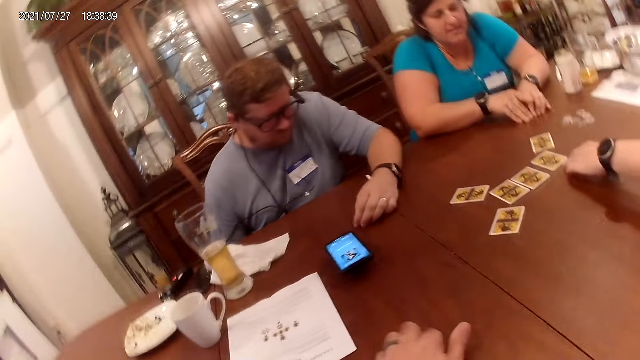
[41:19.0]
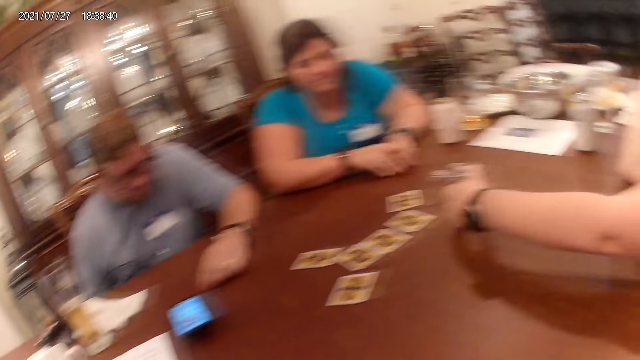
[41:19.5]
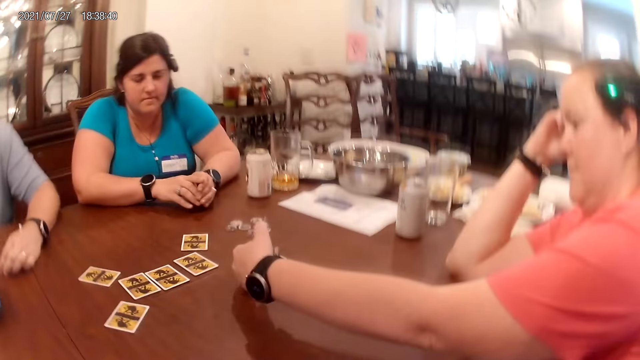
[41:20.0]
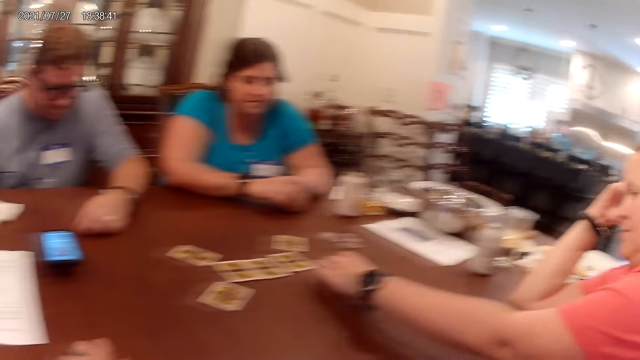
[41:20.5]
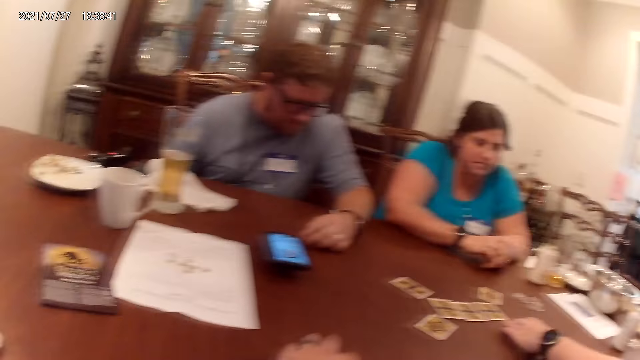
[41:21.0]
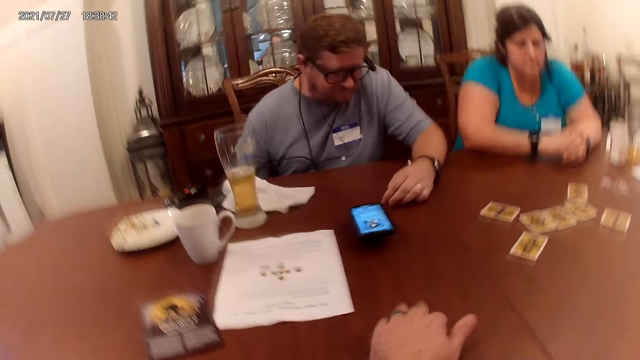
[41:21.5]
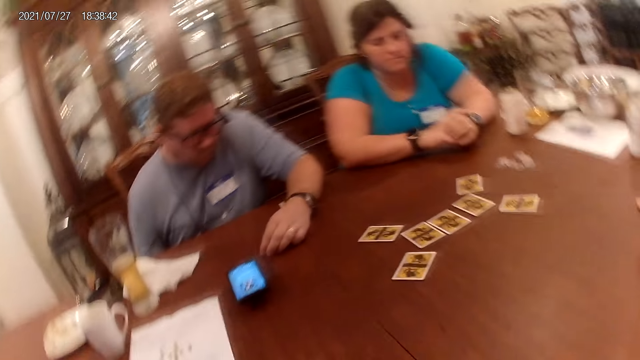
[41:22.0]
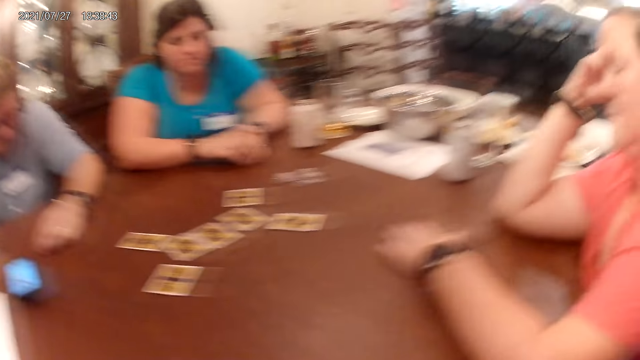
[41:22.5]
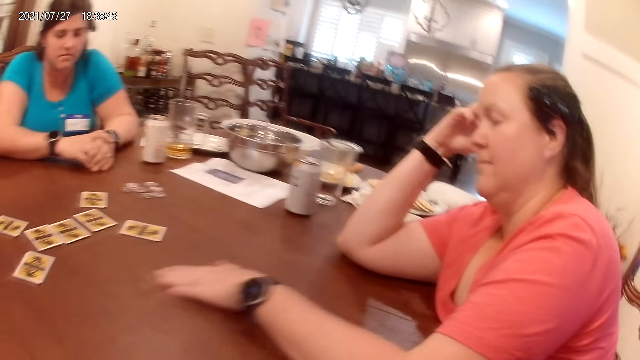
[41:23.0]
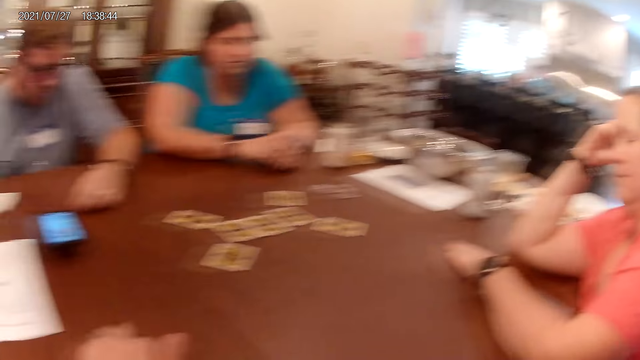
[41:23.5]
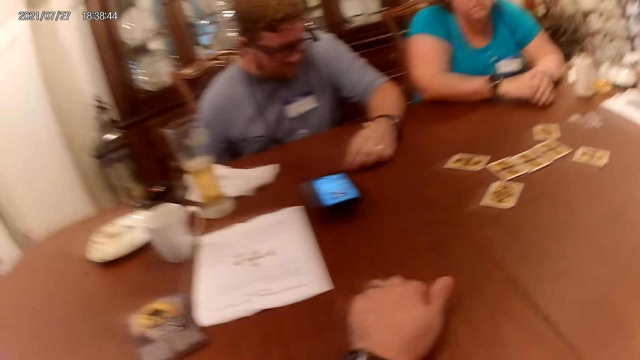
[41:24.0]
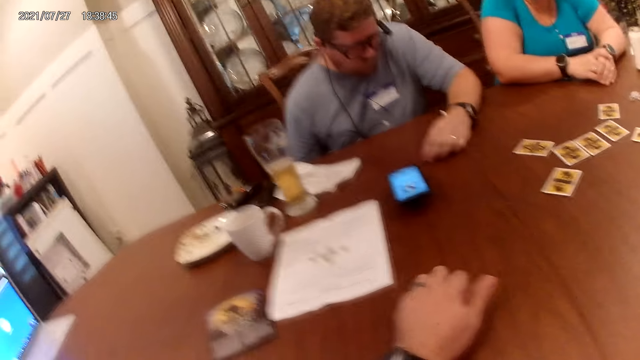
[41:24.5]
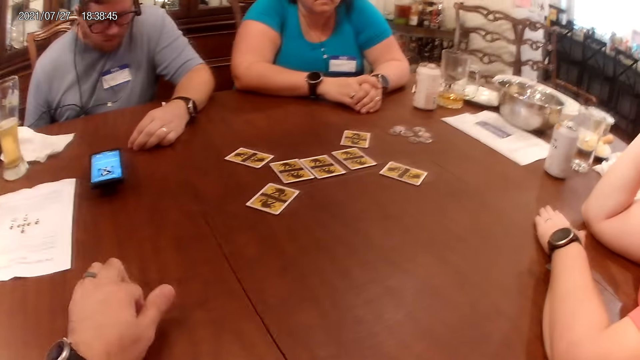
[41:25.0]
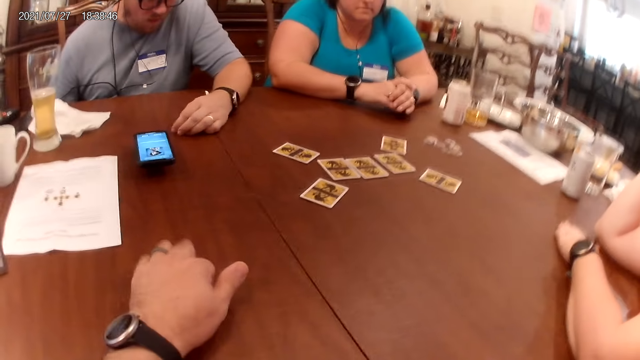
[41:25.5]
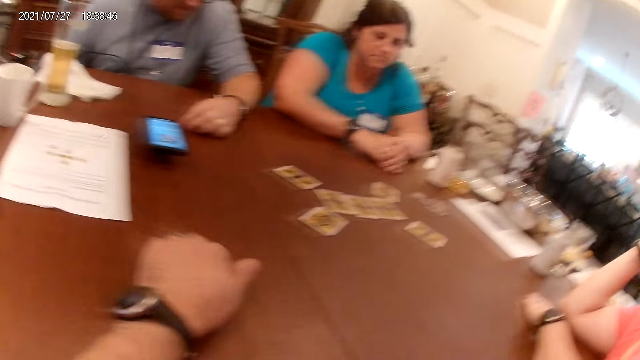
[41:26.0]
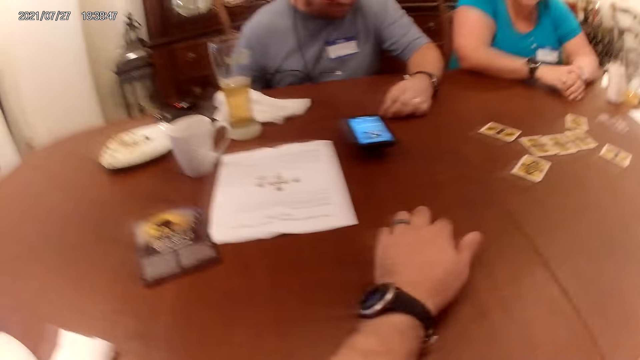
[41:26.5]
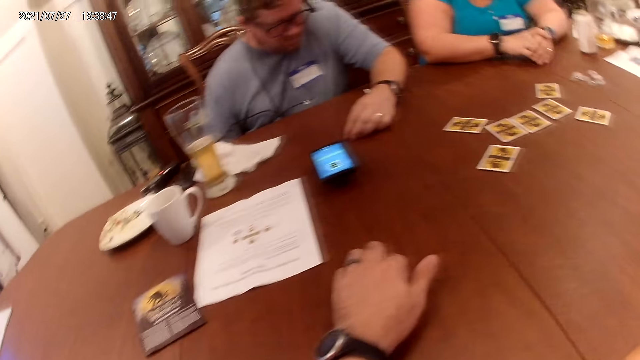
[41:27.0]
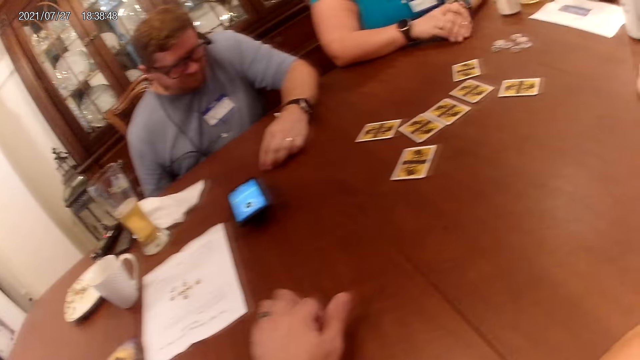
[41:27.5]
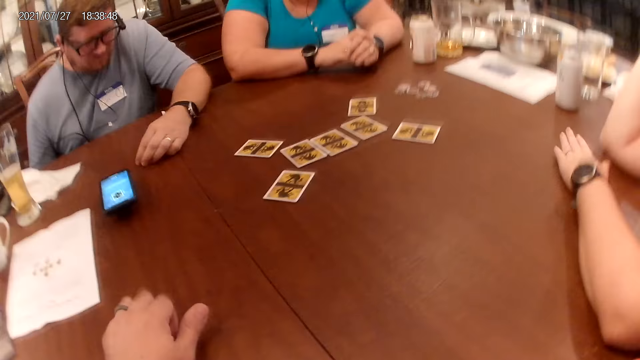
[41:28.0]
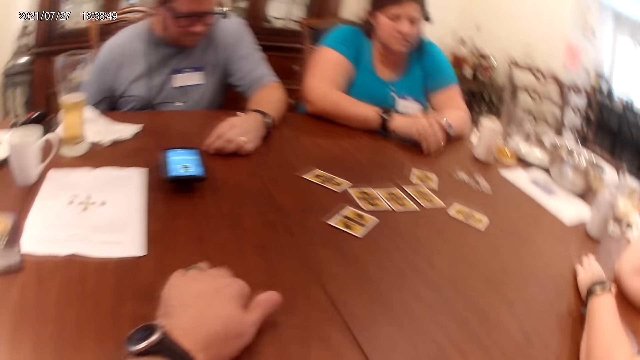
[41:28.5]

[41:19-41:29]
The woman picks up a card on the table with her left hand and drops the card in her left hand on the table. The camera wearer knocks the table.

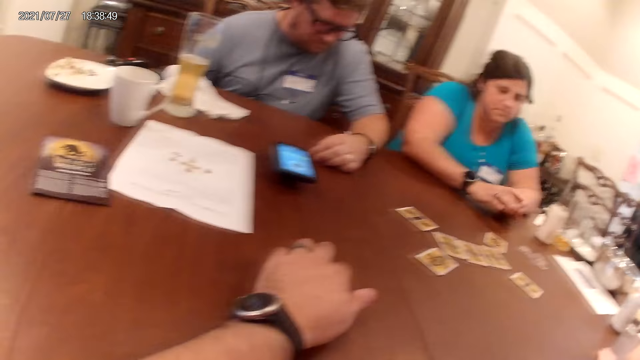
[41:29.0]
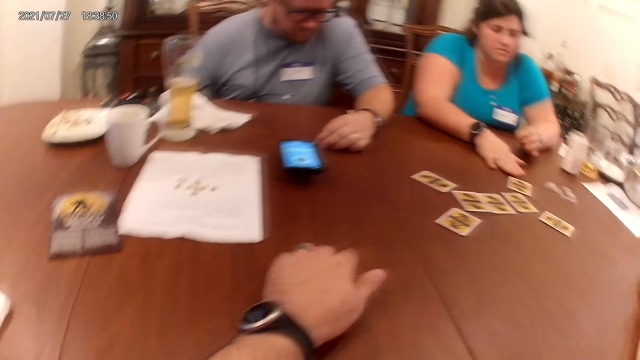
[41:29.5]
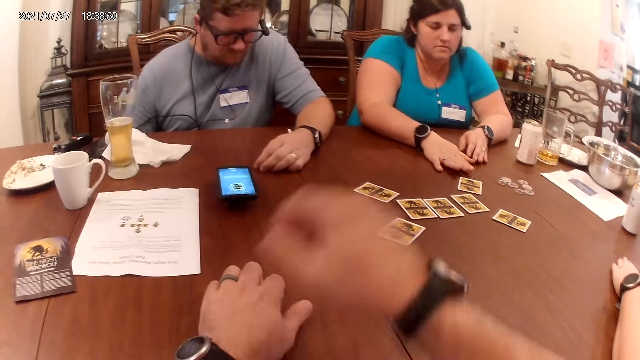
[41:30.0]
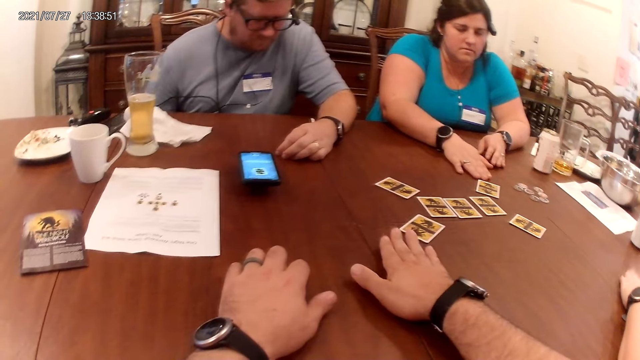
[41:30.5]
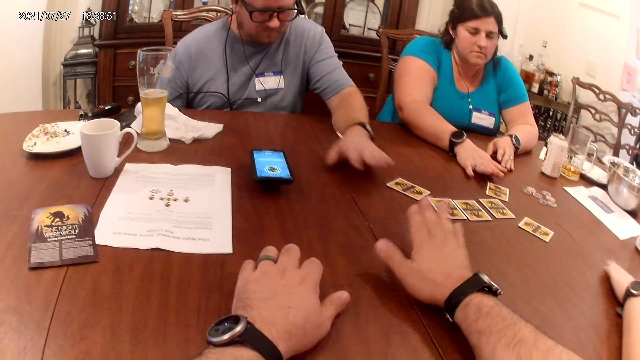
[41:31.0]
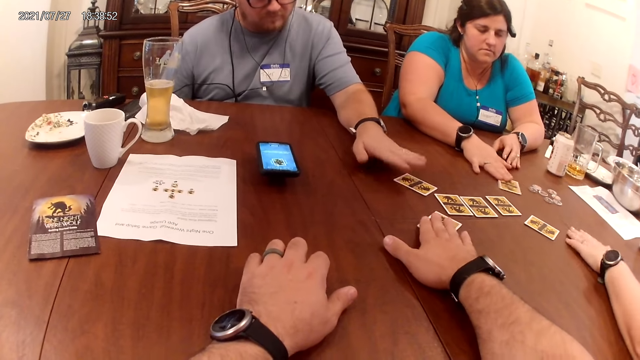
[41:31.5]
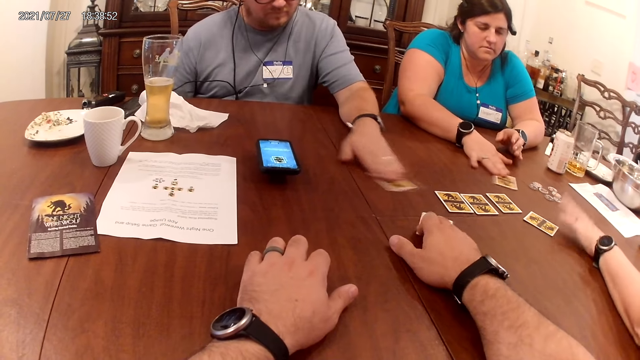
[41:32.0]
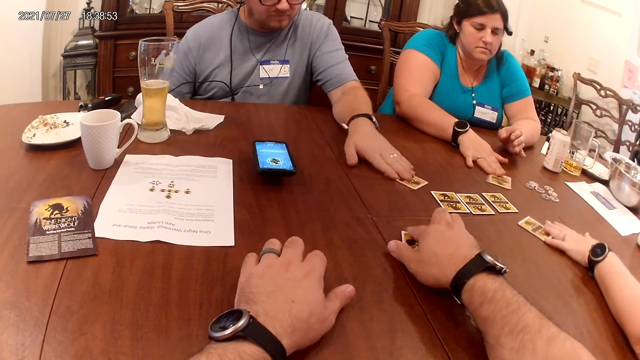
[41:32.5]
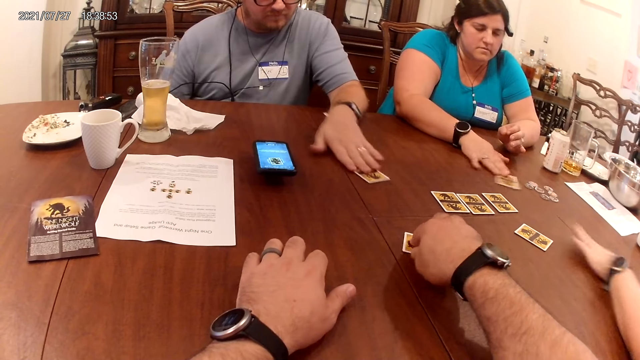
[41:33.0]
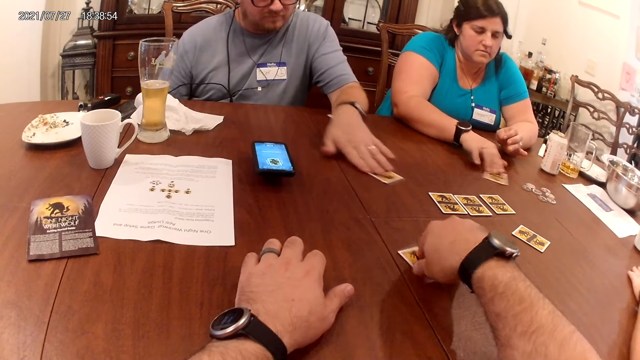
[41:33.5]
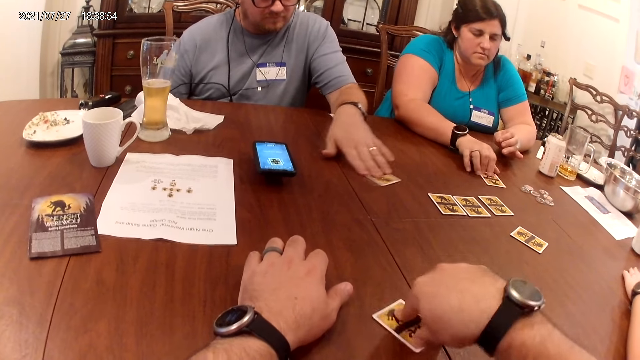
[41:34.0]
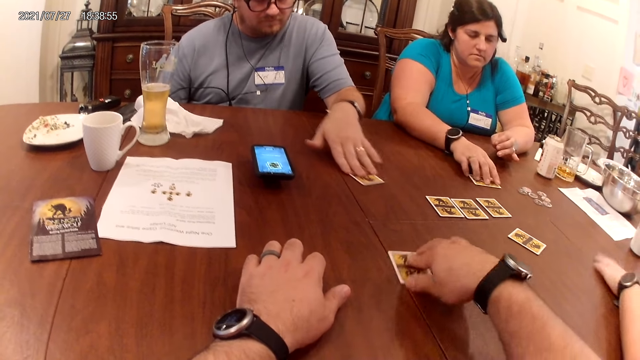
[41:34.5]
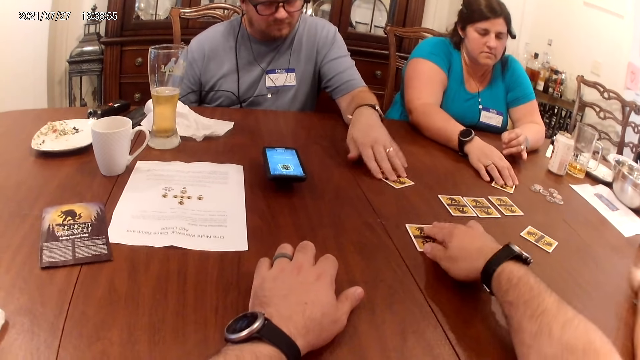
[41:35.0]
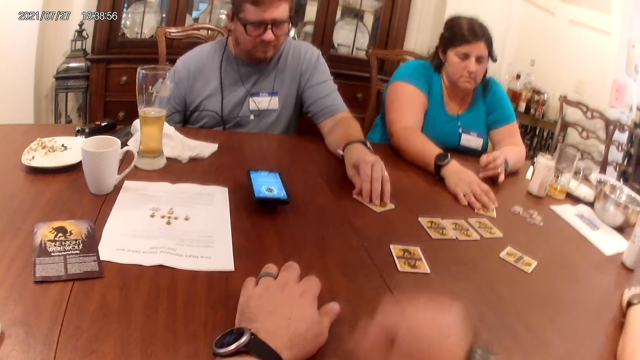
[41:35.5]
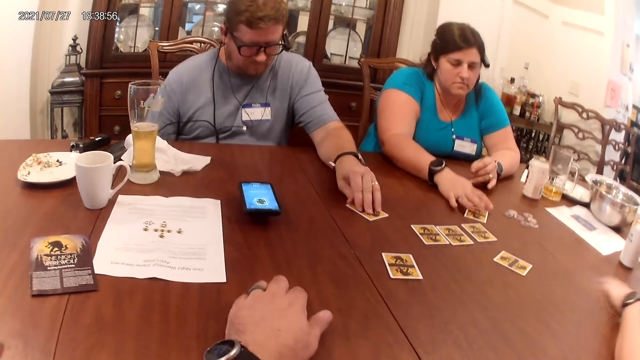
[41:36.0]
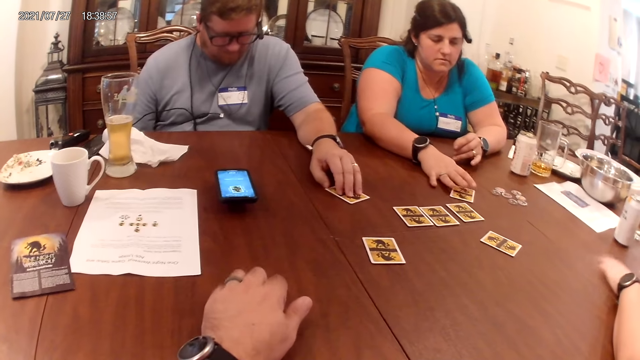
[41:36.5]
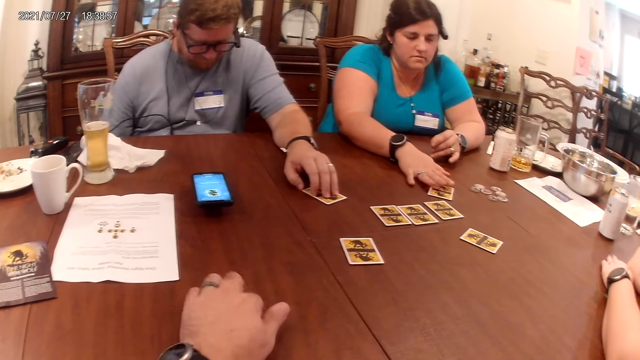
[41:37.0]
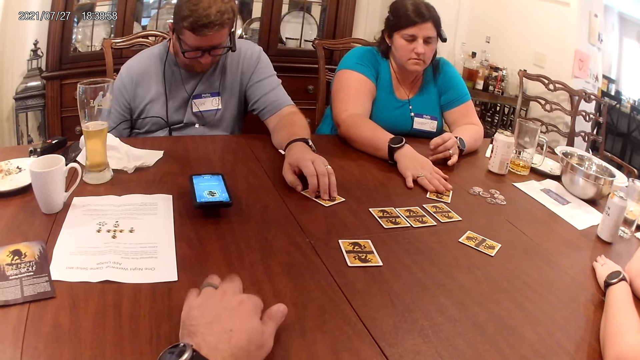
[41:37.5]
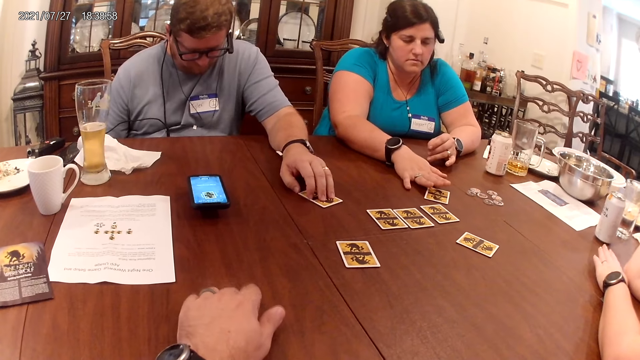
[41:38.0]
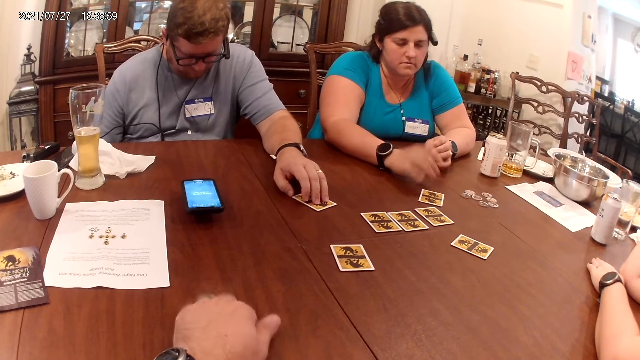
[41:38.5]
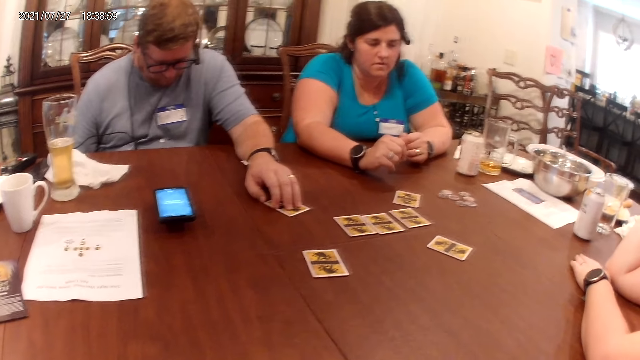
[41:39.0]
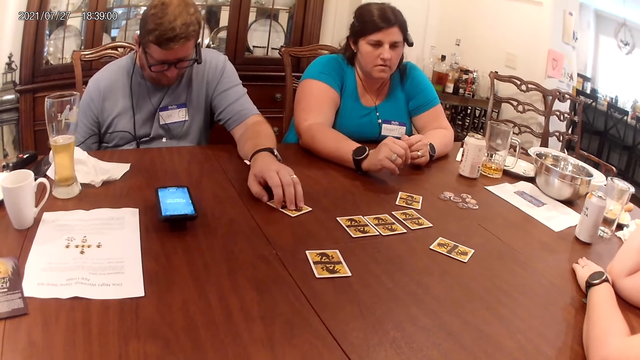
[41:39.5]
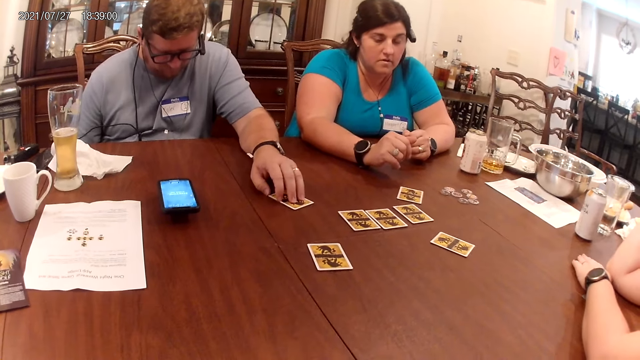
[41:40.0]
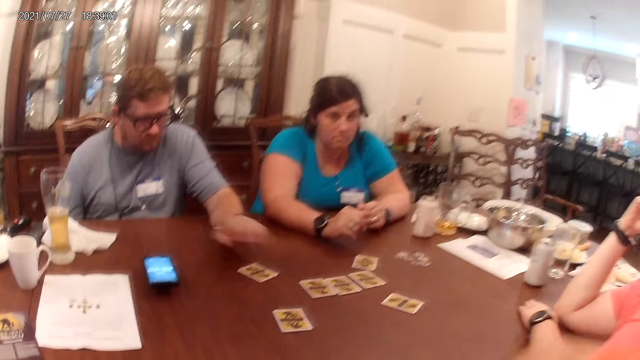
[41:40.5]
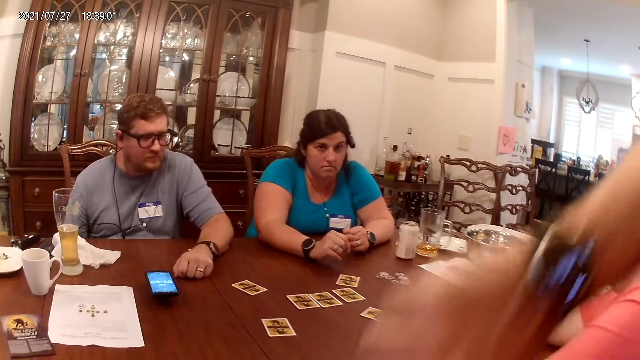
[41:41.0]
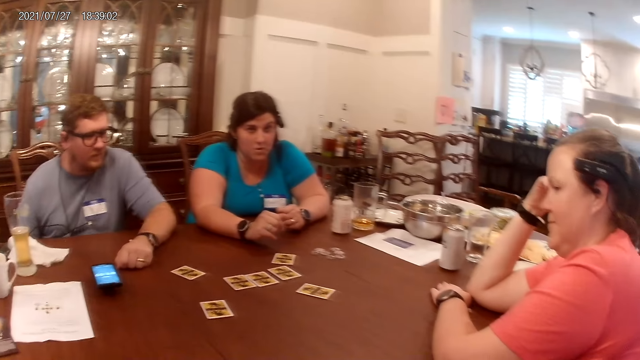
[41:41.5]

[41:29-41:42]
The man touches a card on the table with his left hand. The woman touches a card on the table with her right hand. The camera wearer touches a card on the table with his right hand. The woman moves the card on the table with her right hand. The man moves the card on the table with his left hand. The camera wearer moves the card on the table with his right hand. Another woman moves the card on the table with her left hand. The other woman touches the card. The camera wearer knocks the table.
